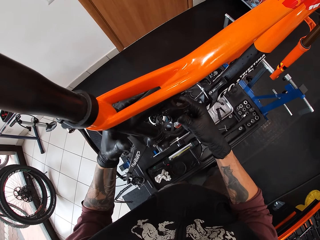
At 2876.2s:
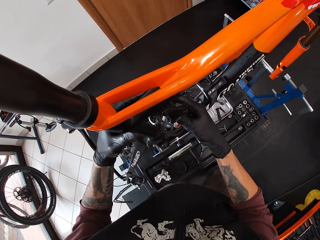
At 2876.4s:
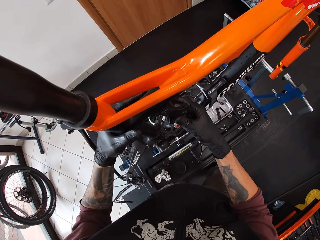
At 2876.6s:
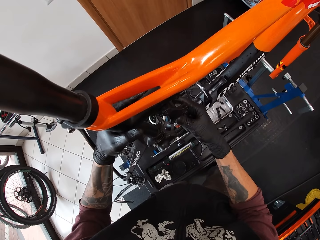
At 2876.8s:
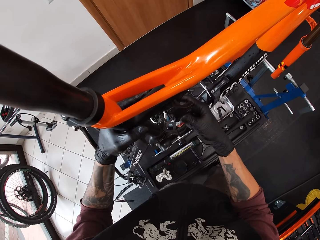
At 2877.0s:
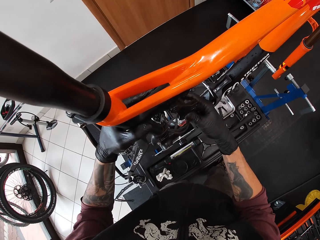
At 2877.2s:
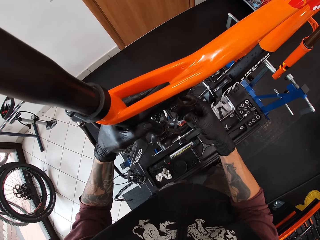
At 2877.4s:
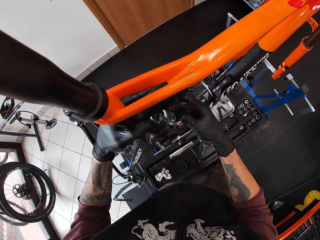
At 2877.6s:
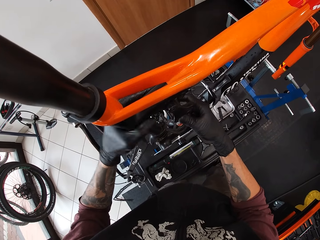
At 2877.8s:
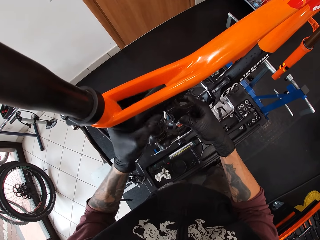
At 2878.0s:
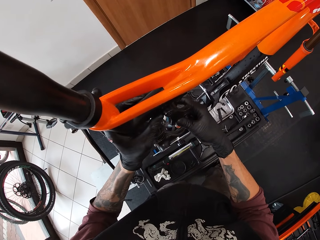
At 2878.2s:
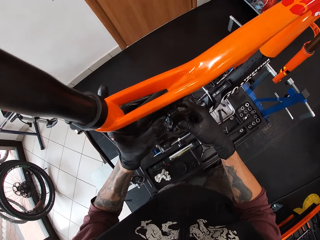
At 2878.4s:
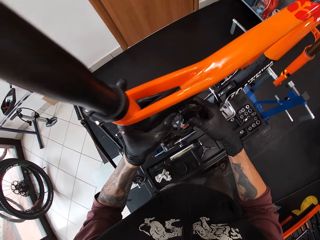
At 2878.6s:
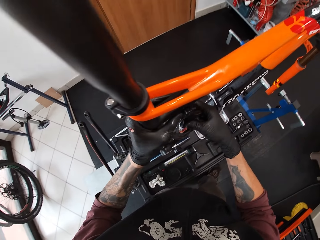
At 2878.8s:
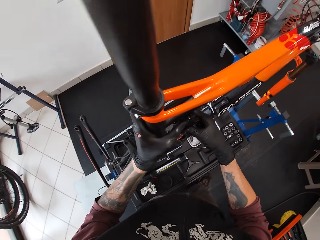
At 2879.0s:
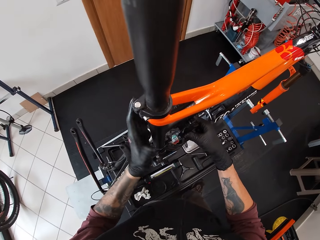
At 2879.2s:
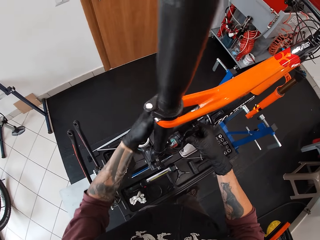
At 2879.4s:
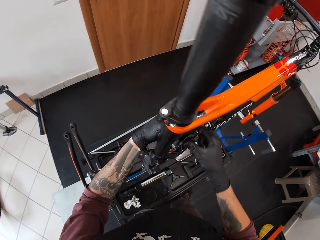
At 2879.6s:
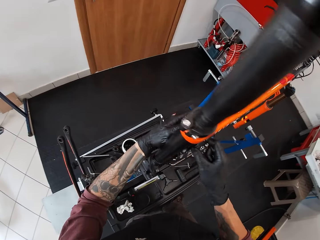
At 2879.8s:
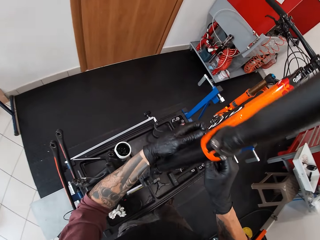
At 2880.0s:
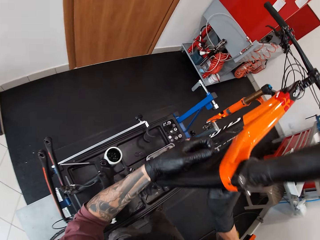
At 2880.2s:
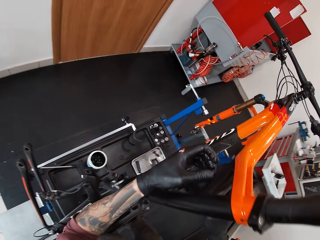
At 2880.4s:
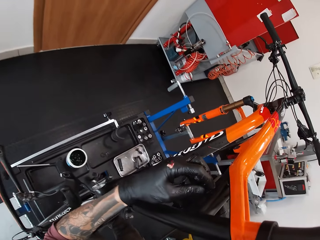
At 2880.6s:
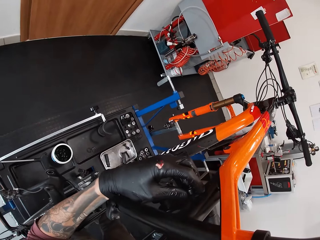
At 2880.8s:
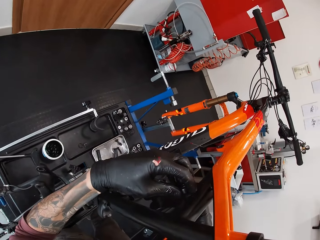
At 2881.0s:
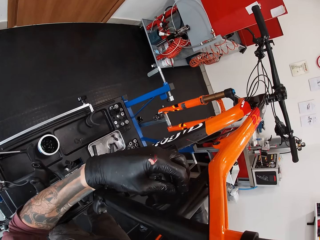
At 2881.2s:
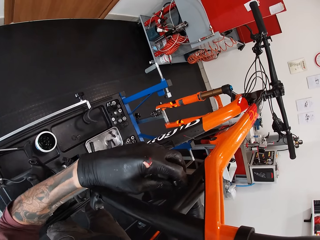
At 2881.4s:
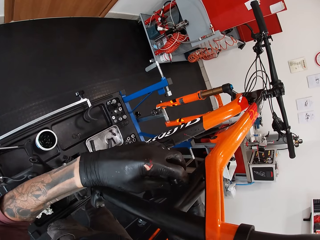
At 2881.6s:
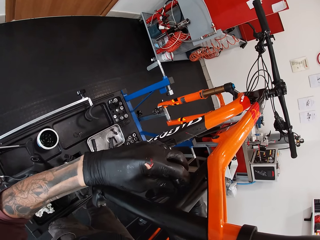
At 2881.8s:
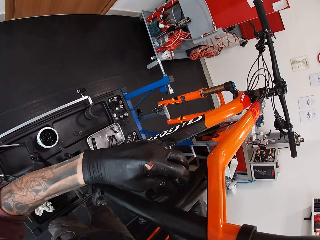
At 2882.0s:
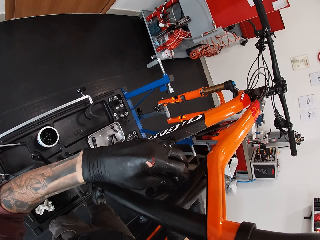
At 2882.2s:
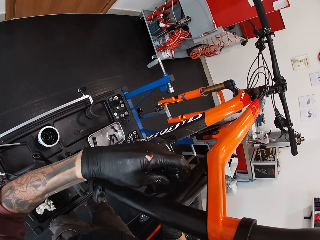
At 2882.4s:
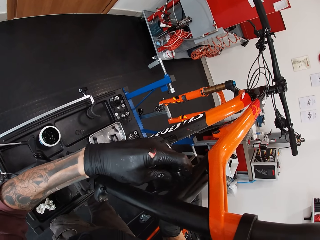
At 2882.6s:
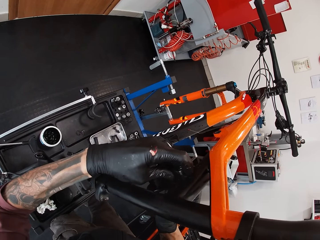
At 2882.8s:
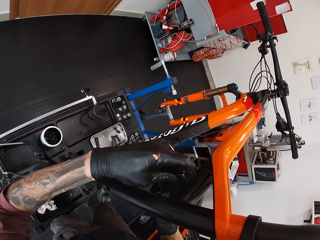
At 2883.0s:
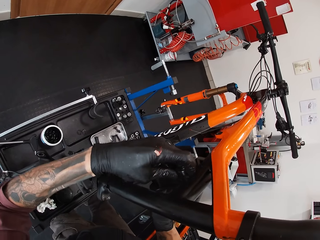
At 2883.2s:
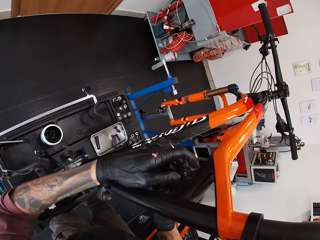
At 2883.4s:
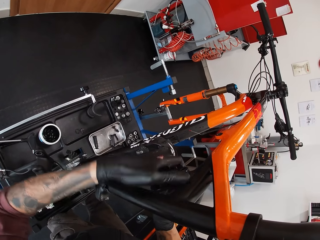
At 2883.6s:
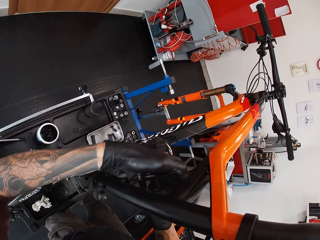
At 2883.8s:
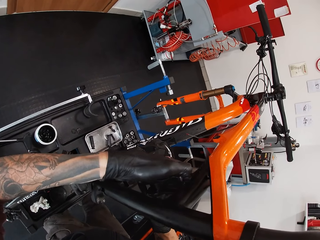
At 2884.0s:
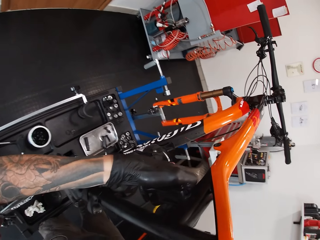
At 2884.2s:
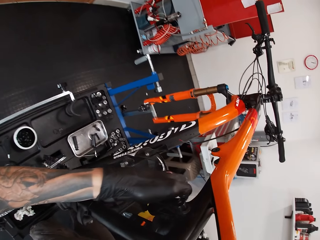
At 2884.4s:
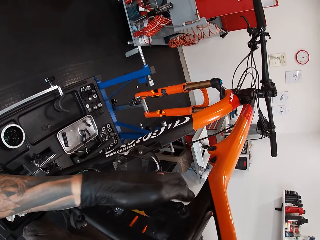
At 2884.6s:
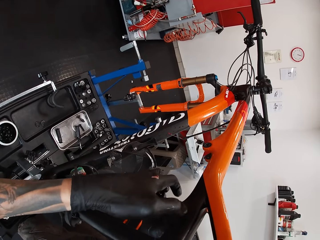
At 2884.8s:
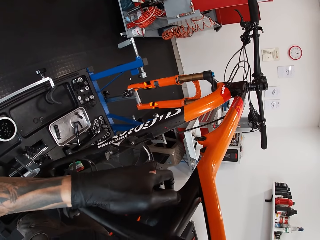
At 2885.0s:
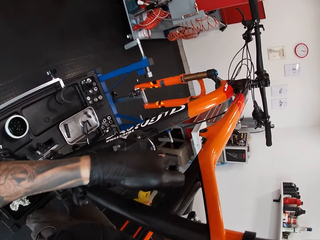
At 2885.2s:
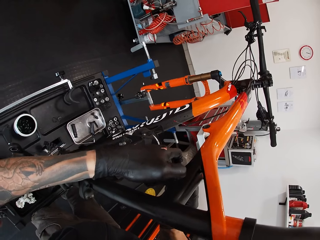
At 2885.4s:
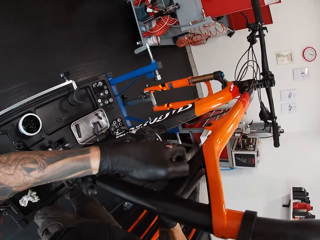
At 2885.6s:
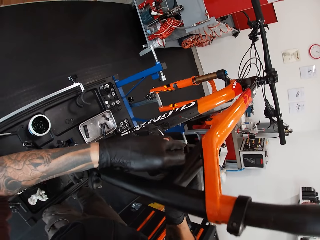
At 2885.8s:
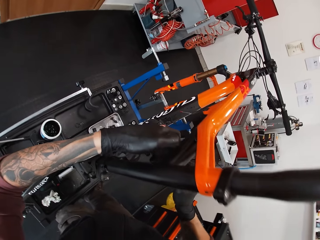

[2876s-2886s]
The camera wearer puts the tool between the bicycle hole with both hands.

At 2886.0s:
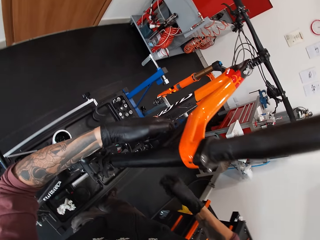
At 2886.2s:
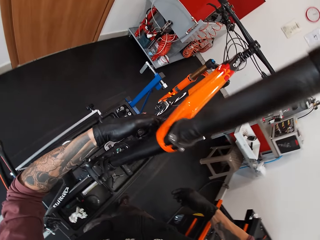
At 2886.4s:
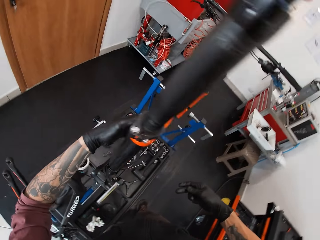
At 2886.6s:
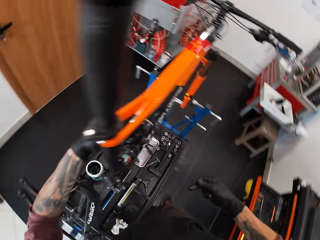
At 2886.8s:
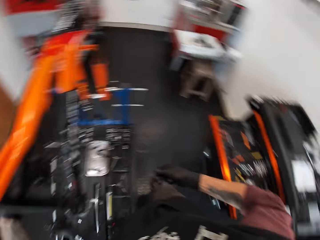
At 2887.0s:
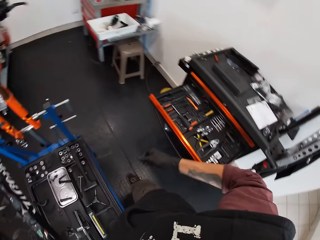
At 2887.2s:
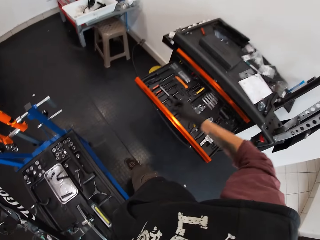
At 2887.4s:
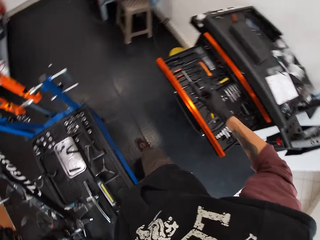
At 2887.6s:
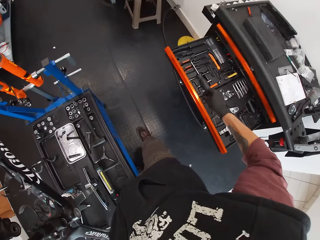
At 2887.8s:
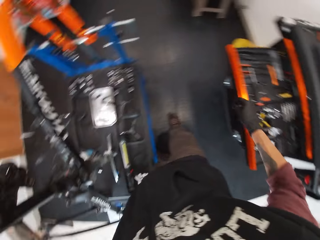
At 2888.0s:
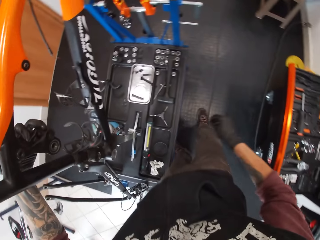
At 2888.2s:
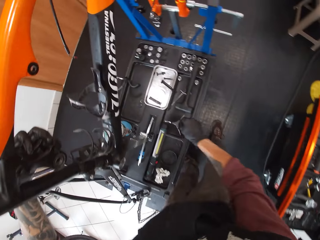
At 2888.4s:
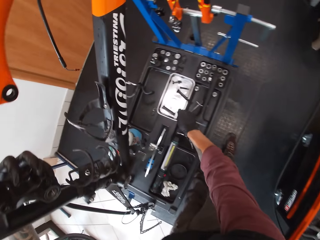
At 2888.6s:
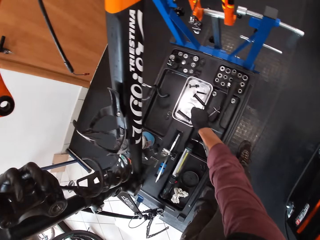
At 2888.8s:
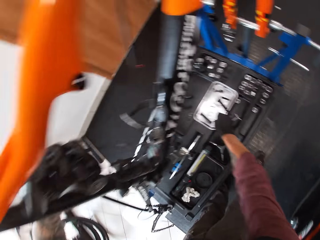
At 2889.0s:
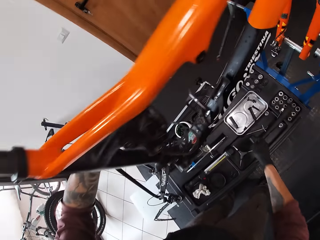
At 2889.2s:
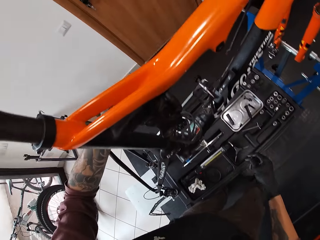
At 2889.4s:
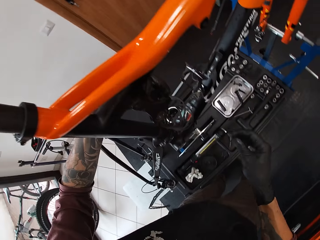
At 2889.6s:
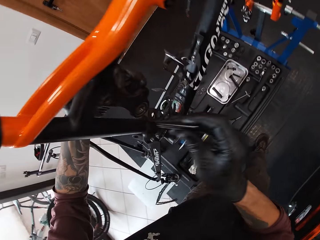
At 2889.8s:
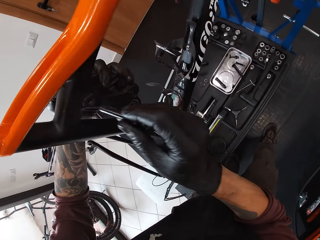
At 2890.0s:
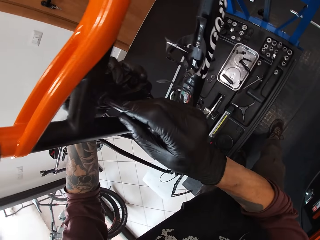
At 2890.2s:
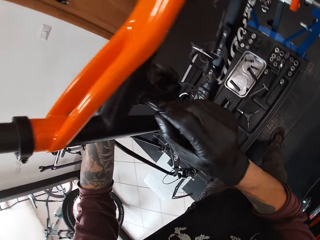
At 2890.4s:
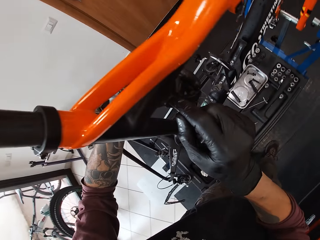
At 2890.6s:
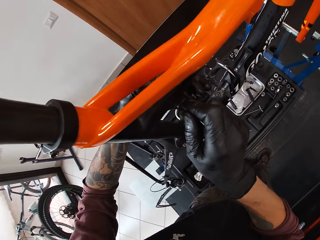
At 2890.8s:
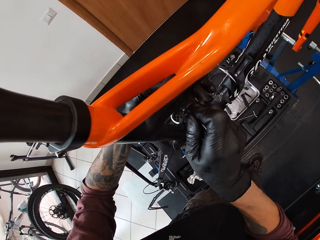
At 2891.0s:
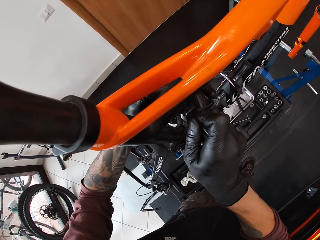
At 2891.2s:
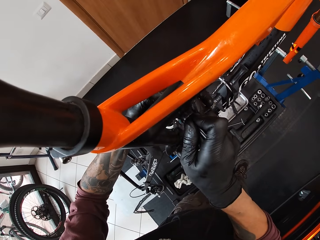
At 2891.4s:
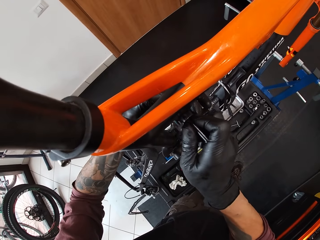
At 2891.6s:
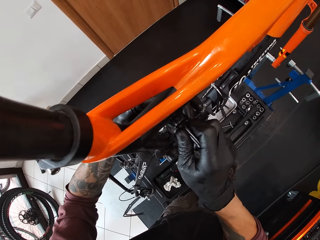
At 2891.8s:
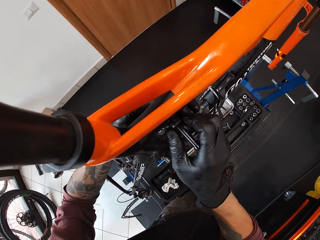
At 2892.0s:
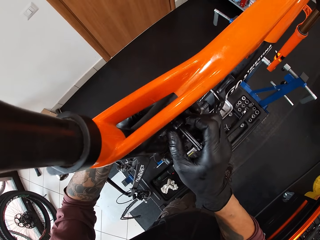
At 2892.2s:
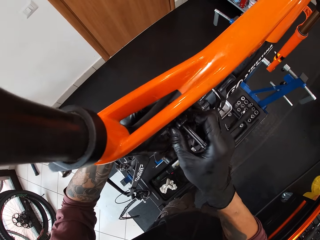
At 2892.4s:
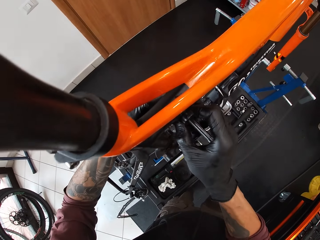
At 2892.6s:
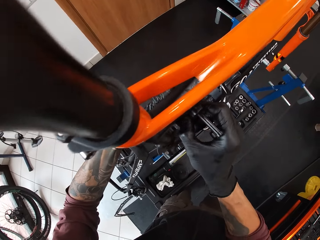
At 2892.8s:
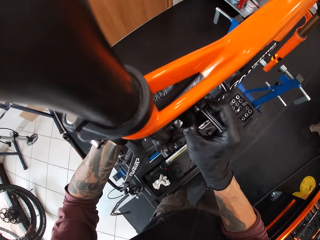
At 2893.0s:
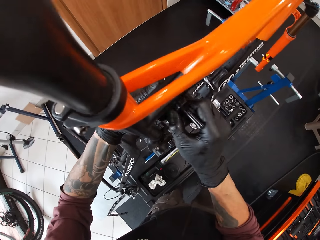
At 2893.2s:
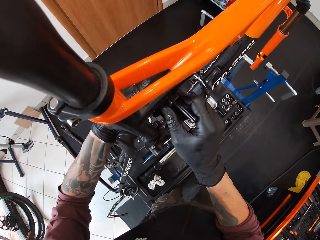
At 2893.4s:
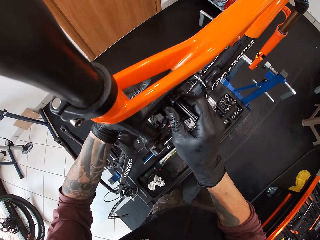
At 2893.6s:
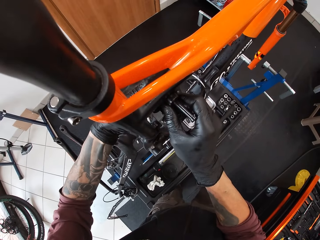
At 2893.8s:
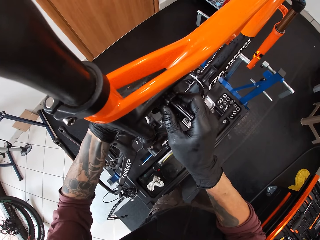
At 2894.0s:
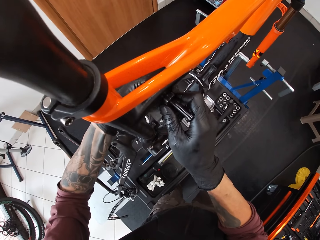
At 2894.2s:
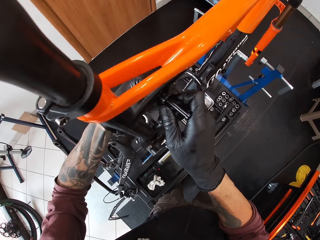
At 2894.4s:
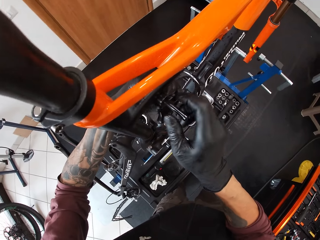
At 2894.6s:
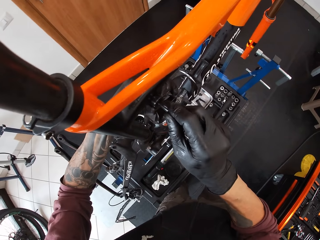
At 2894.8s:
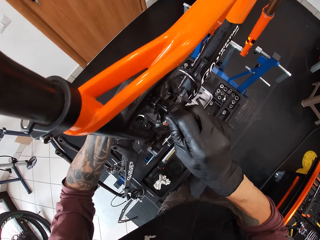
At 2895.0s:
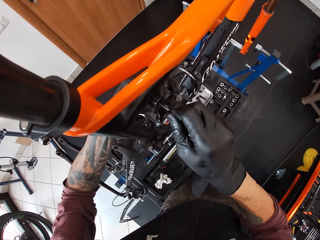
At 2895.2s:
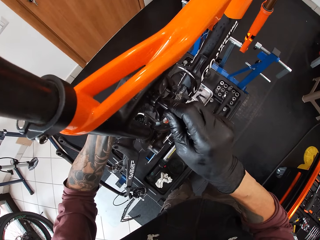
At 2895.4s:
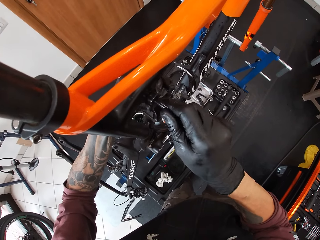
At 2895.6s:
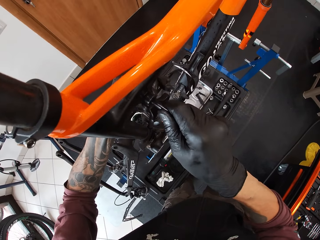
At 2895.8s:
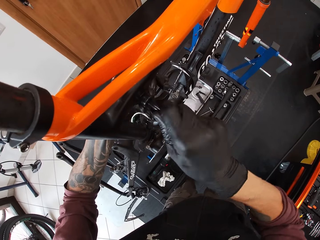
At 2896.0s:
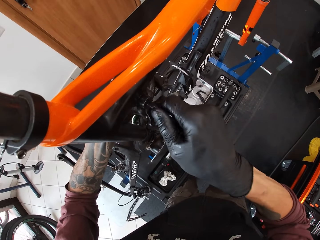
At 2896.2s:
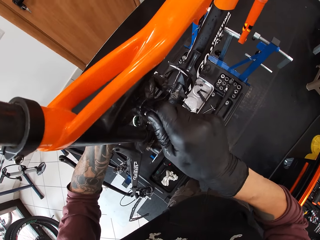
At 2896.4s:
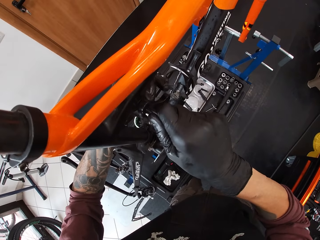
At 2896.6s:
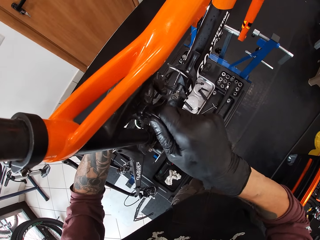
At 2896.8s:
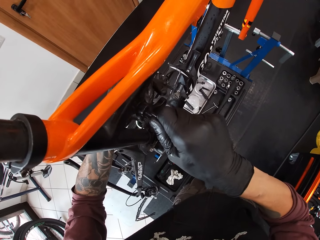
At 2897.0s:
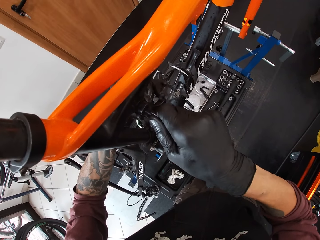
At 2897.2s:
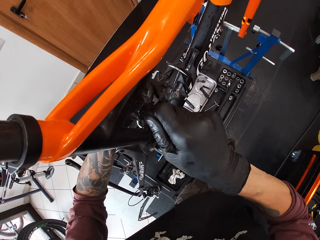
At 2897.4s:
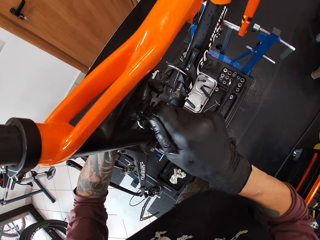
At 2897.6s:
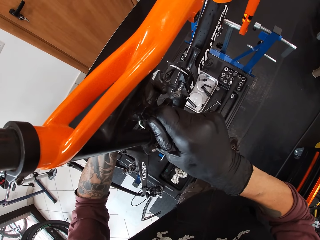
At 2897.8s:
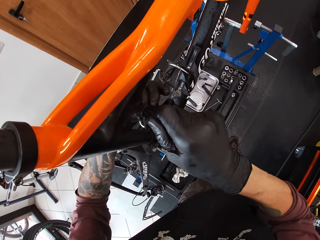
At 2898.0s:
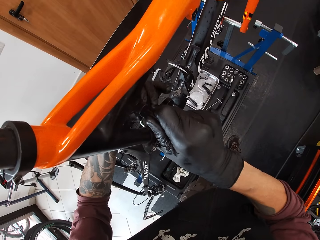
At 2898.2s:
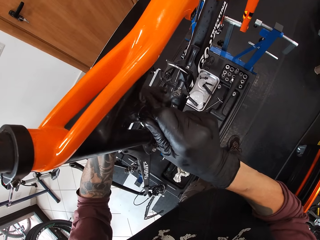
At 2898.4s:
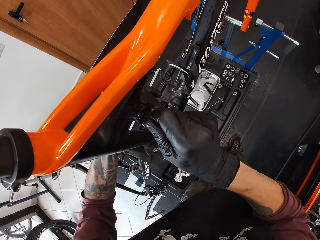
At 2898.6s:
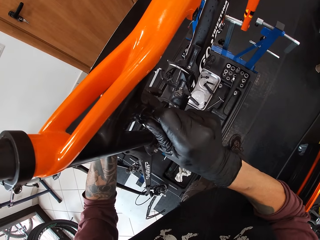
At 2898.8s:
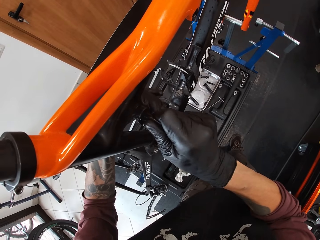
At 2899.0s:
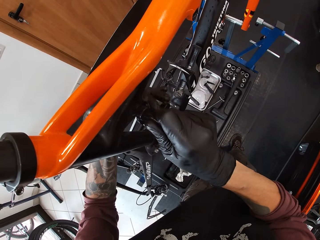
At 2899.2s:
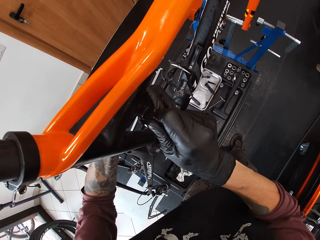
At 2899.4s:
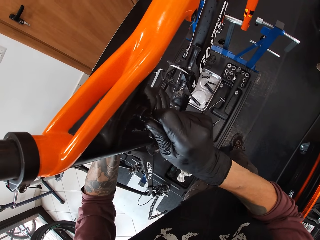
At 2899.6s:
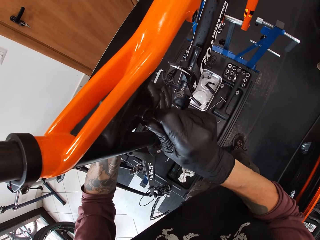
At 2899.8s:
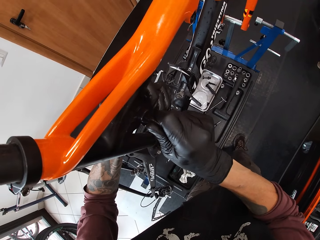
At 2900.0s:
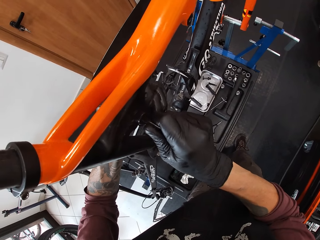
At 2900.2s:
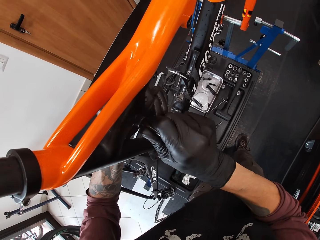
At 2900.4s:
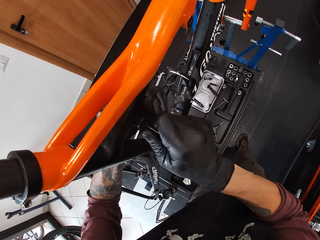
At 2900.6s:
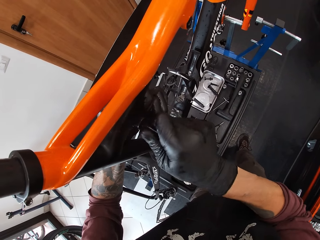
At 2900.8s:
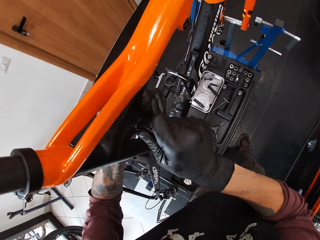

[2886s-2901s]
The camera wearer looks around. He picks up a screw from the table. He drops the nut on a tray with his right hand. He puts the bolt into the bicycle hole with his right hand. He pushes the bolt into the bicycle with his right hand.
